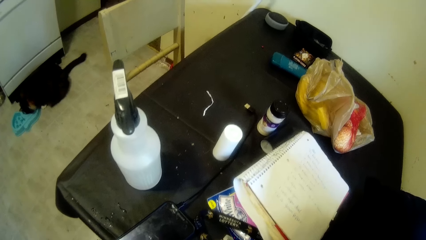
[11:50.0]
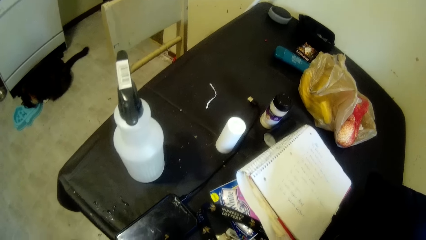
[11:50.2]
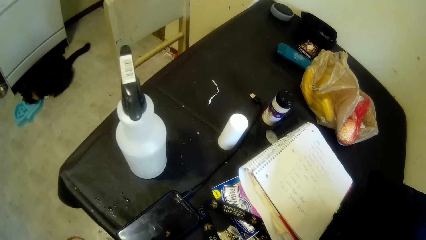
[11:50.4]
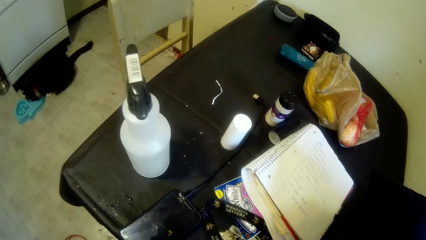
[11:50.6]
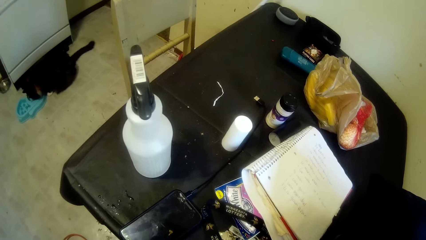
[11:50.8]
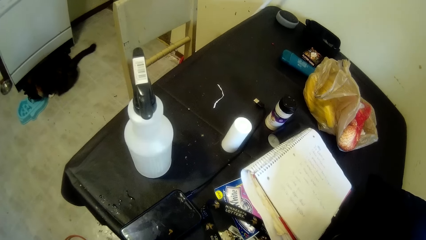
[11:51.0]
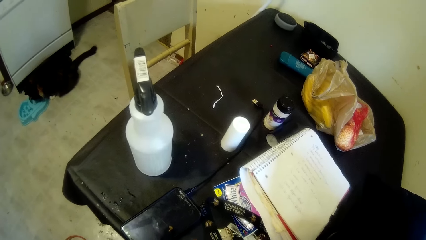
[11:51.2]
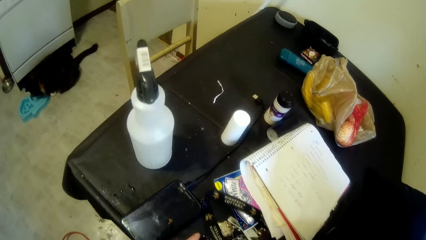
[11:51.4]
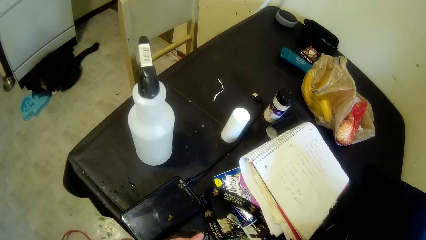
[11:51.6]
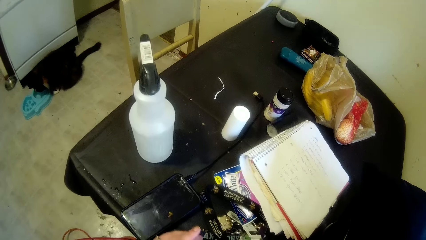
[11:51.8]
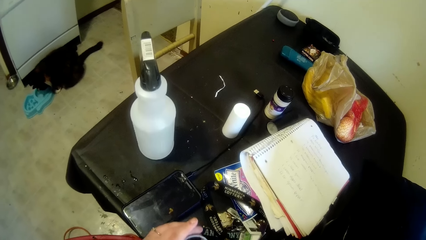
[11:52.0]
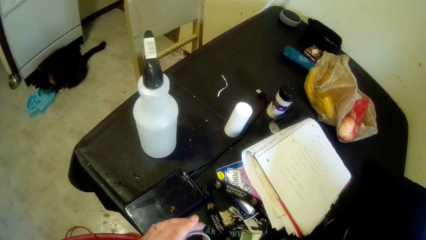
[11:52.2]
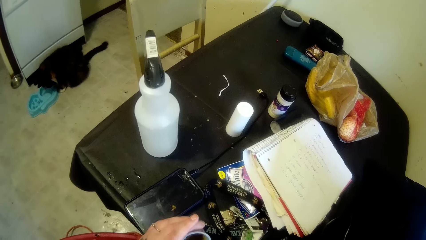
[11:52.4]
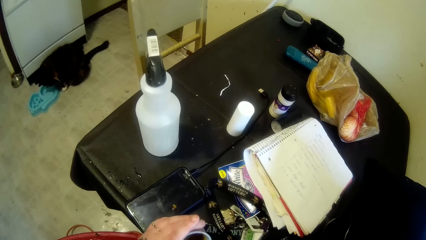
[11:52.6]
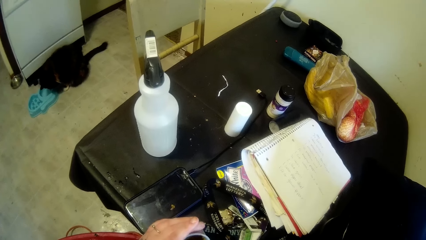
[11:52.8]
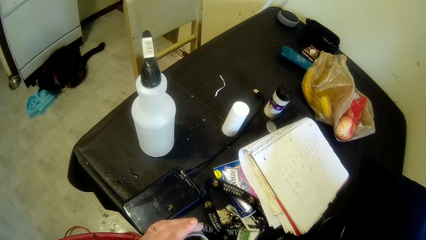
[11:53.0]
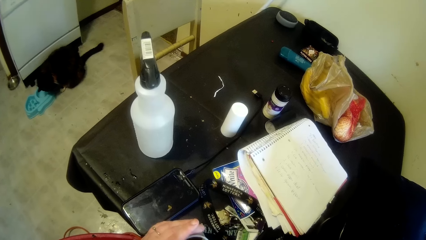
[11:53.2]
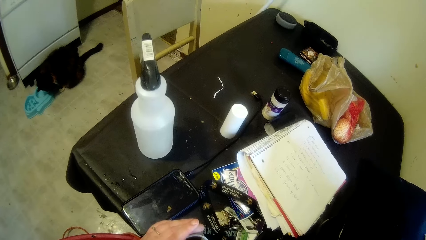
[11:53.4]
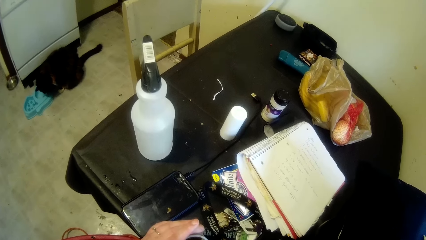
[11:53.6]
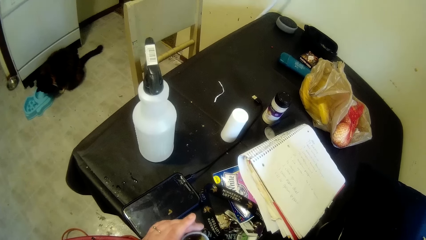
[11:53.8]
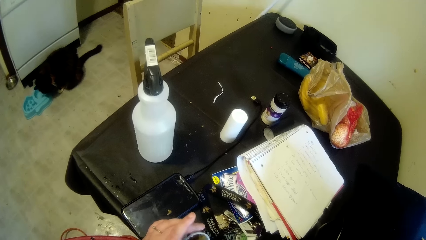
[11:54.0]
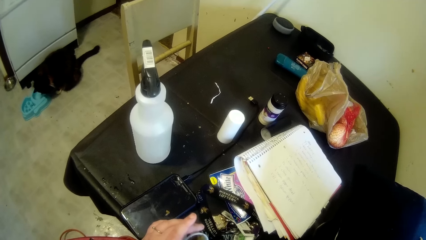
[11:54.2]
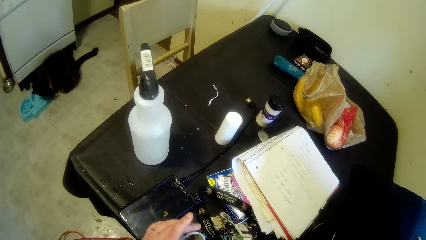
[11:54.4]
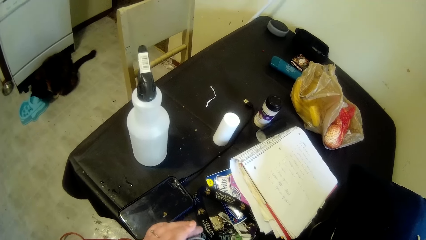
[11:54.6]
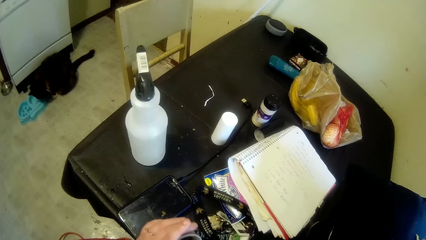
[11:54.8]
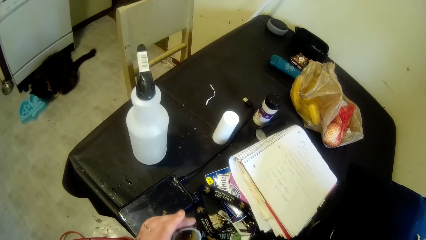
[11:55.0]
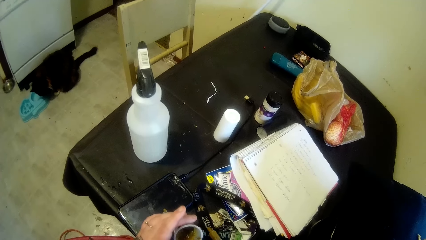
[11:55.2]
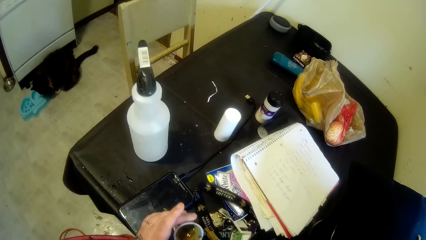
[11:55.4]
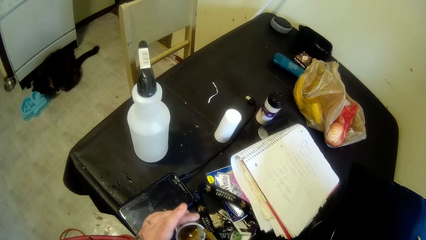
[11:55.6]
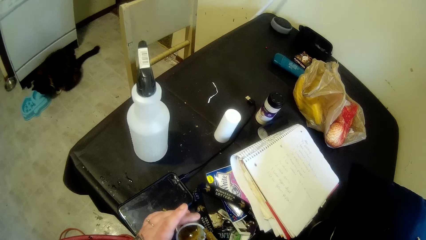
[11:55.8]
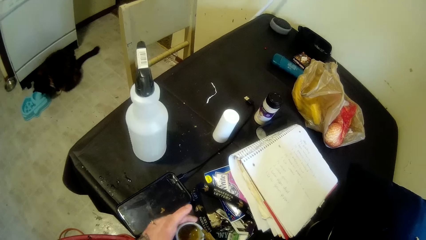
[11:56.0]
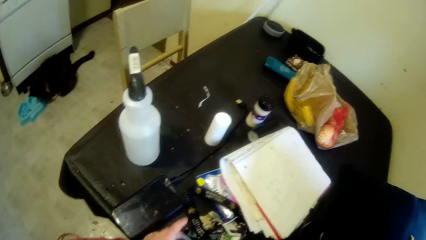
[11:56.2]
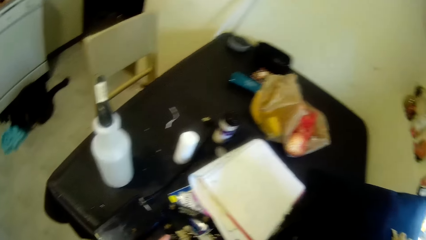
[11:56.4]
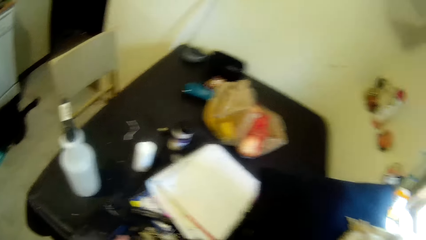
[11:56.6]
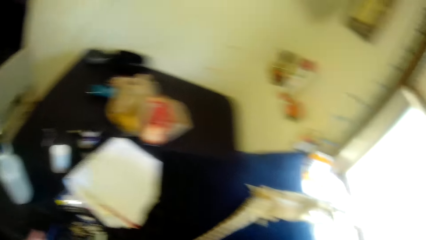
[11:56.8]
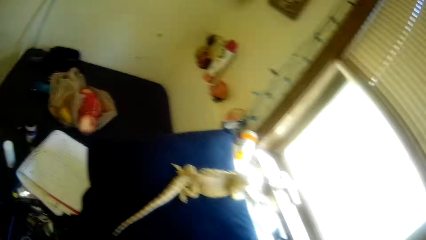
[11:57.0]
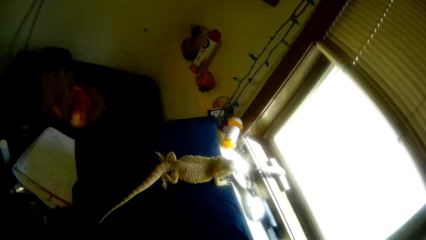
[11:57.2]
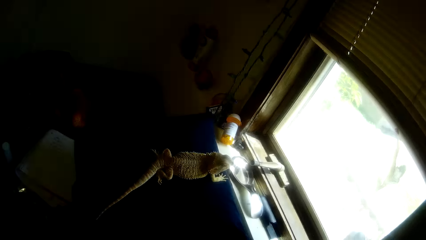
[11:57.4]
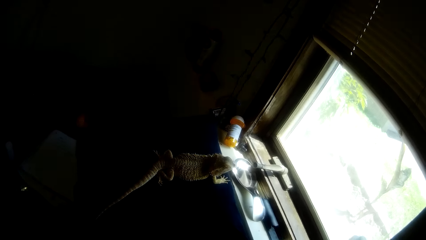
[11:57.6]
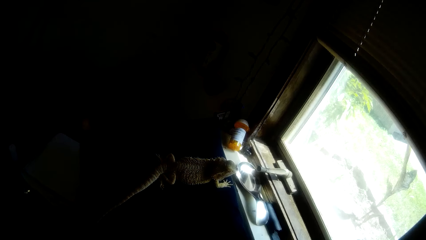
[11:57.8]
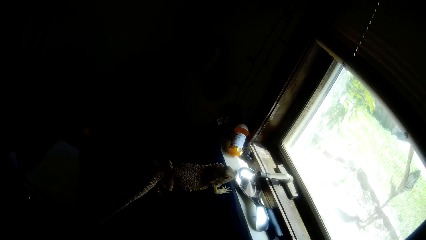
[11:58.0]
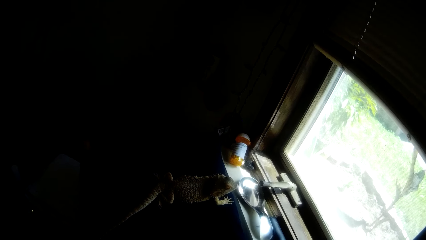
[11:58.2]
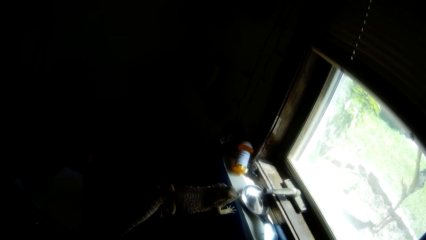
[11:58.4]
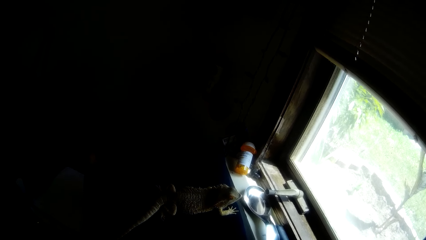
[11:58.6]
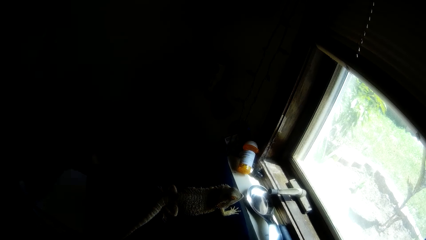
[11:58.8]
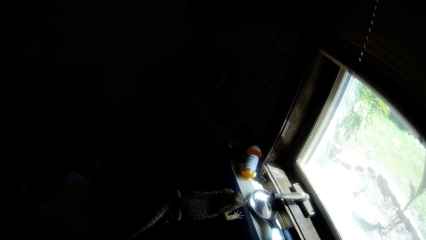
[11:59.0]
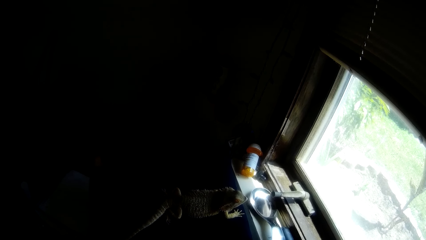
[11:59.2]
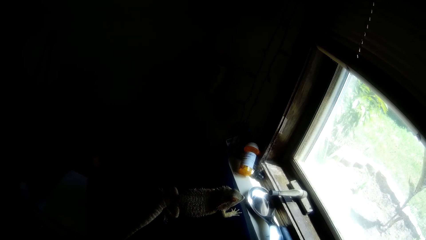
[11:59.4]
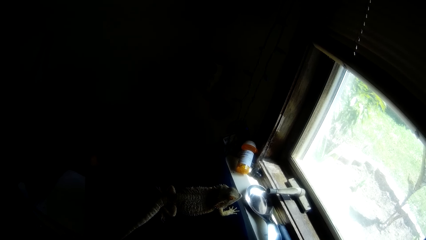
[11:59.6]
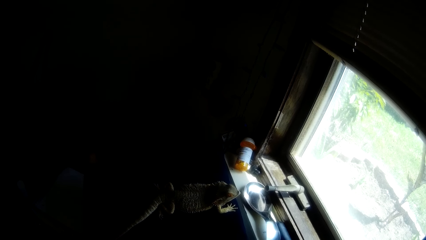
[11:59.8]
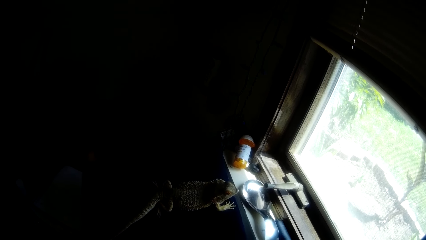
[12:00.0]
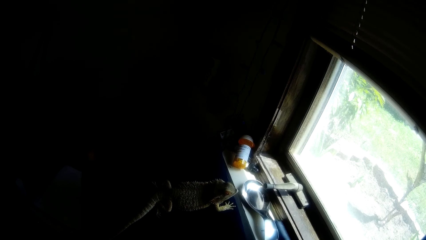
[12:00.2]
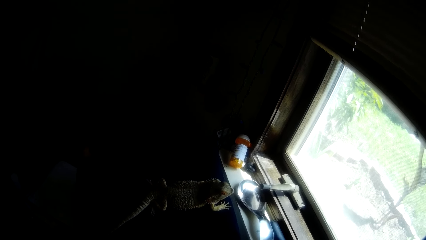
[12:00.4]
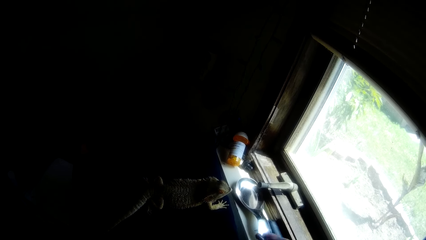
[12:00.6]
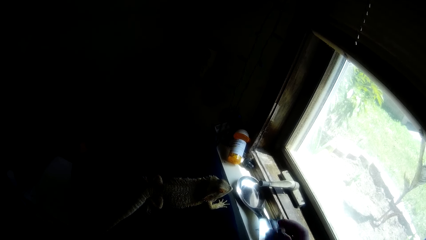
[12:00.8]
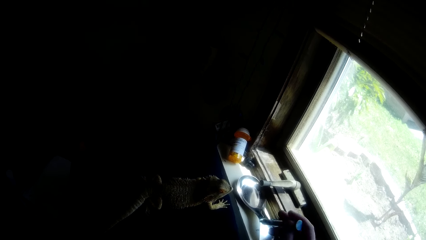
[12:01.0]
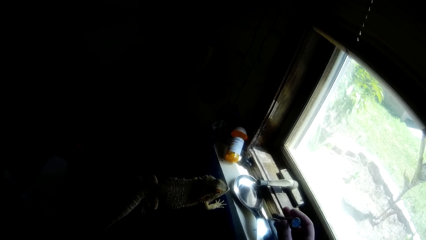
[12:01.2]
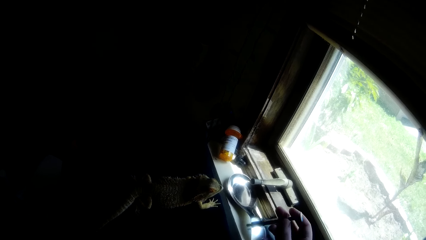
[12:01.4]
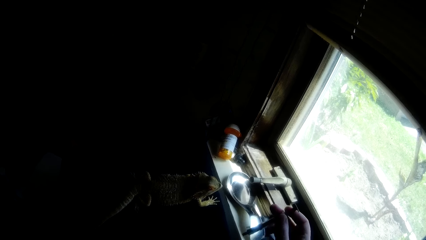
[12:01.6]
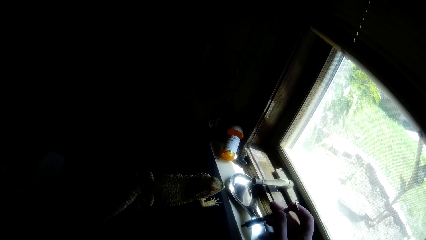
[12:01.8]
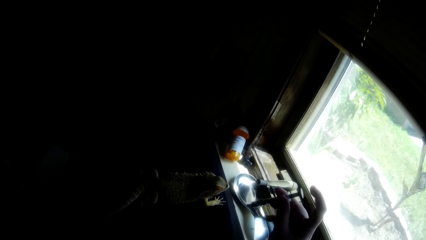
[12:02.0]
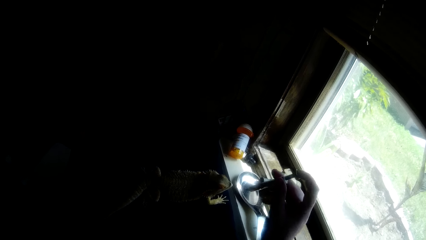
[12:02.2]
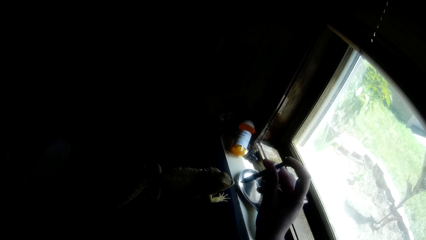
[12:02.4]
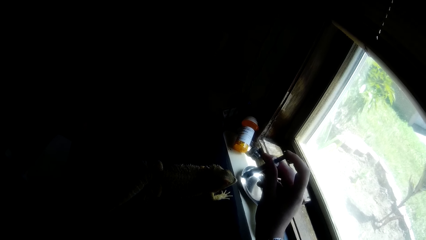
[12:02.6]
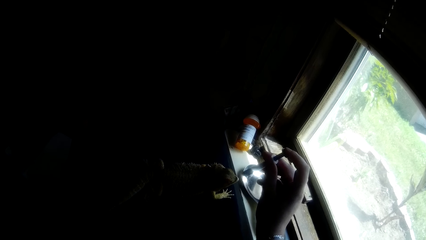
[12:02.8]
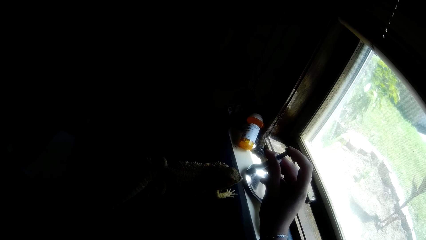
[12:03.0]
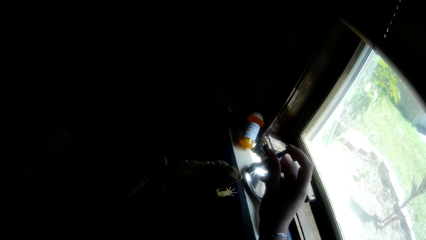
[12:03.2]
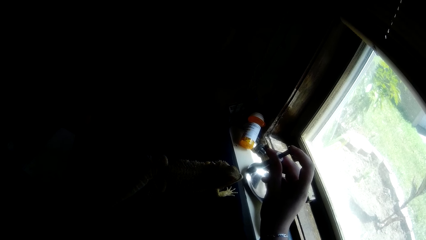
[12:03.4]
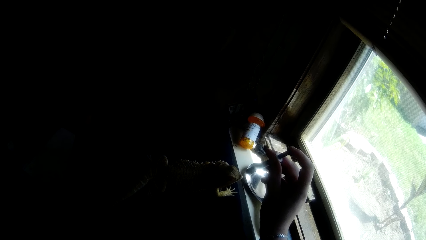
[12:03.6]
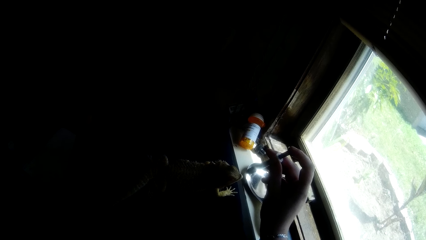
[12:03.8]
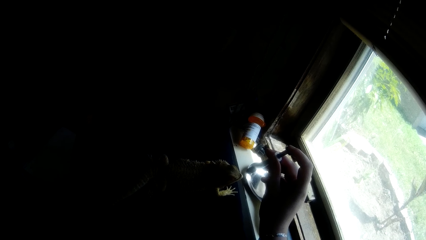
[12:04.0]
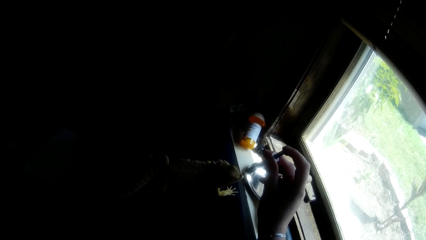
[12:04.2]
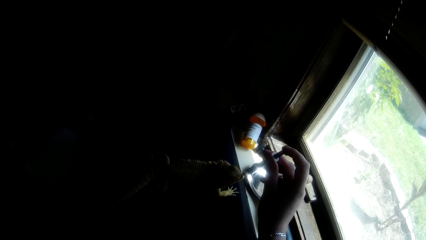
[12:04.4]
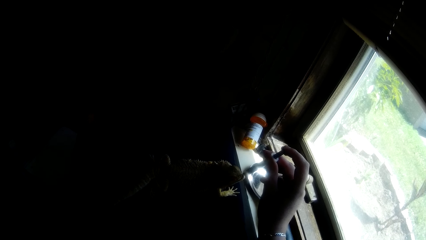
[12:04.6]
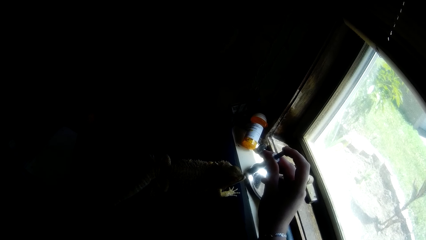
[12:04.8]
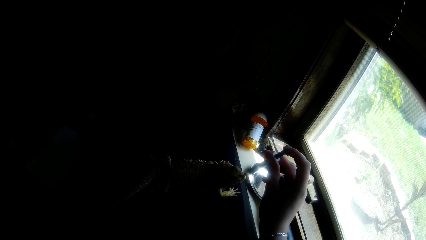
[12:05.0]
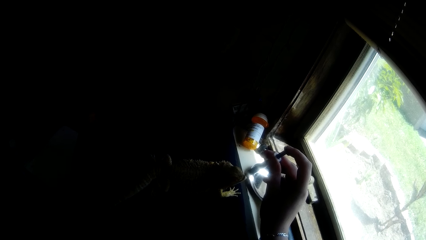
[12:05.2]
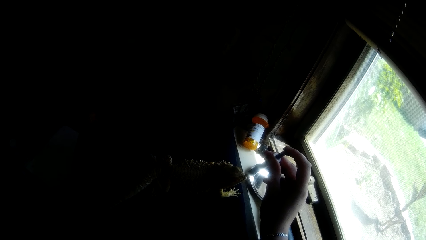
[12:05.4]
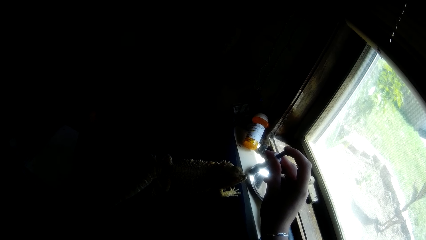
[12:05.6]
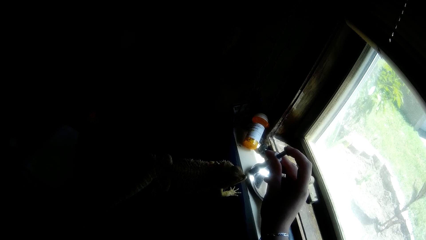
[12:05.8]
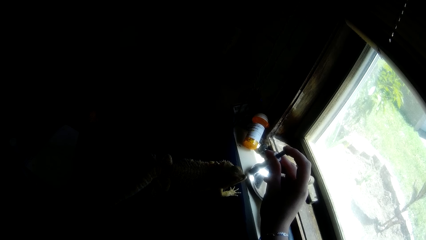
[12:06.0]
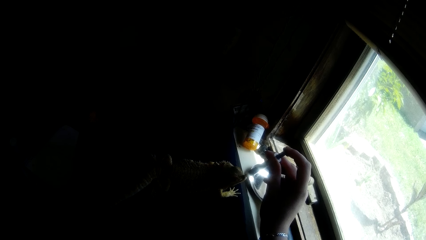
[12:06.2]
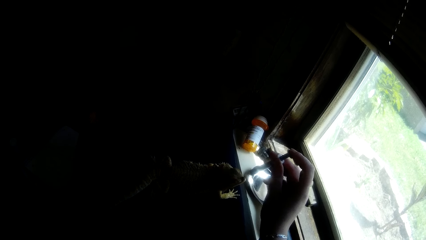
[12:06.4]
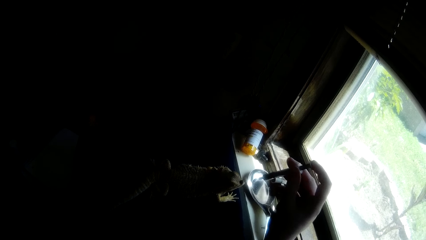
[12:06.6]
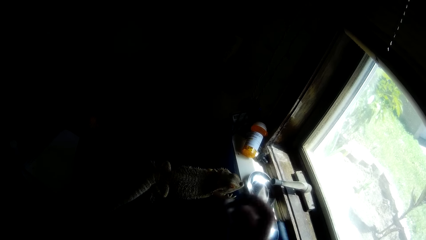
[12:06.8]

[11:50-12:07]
The camera wearer walks around. They put the liquid in the syringe in the mouth of the lizard. They feed the dragon iguana.
